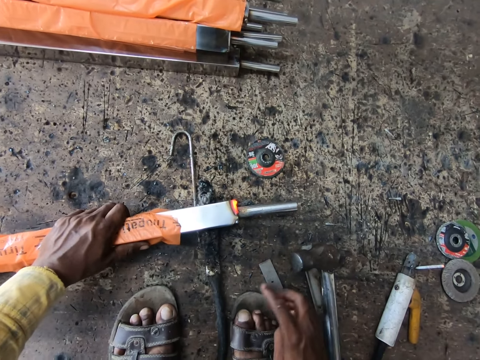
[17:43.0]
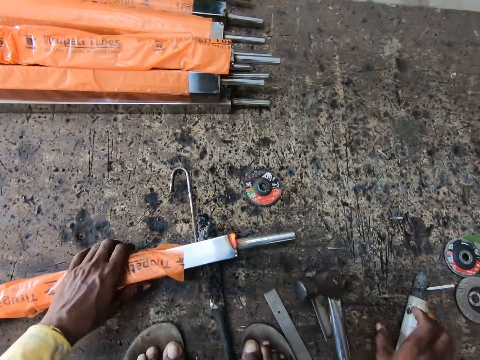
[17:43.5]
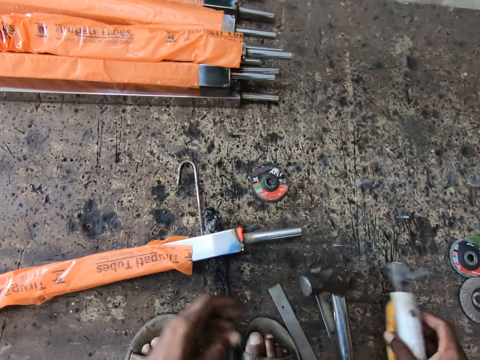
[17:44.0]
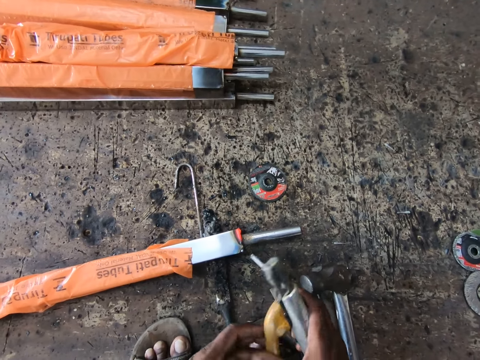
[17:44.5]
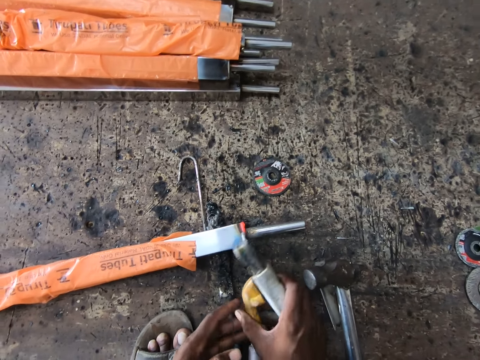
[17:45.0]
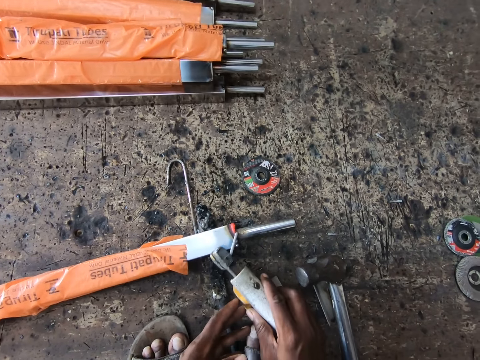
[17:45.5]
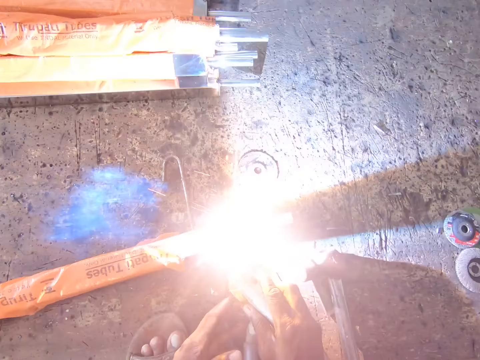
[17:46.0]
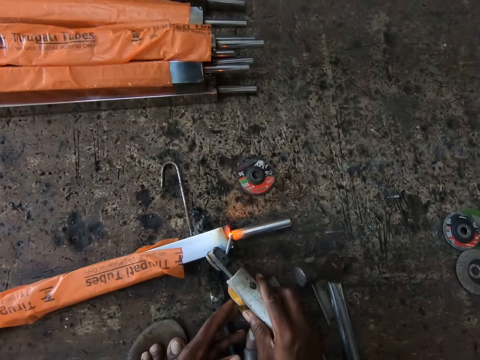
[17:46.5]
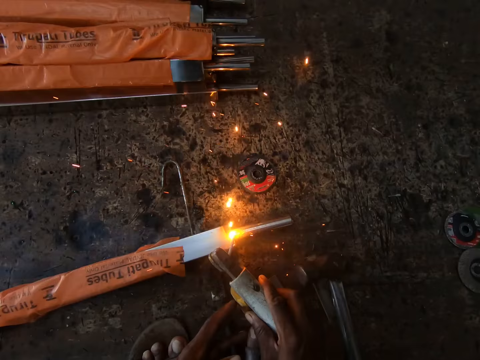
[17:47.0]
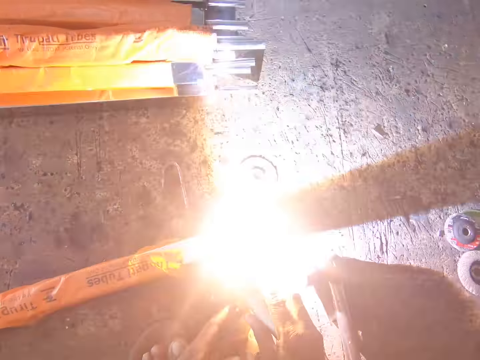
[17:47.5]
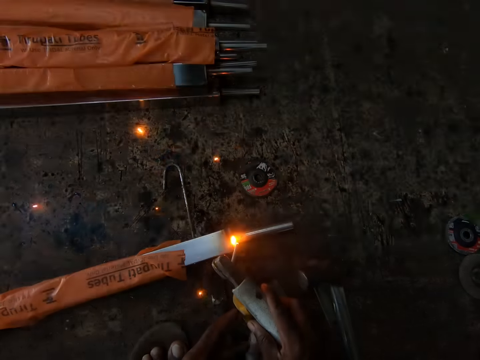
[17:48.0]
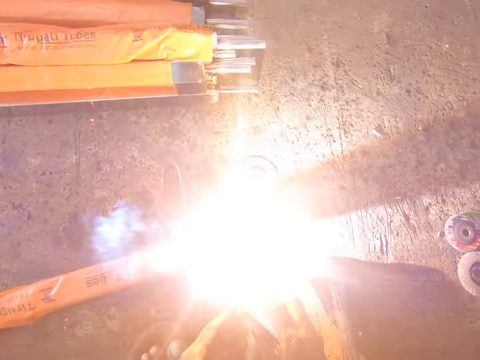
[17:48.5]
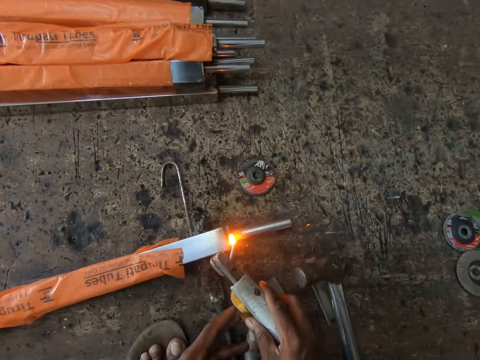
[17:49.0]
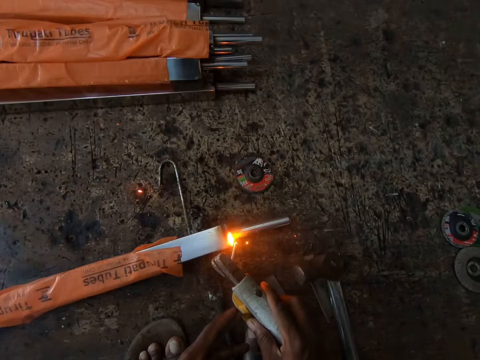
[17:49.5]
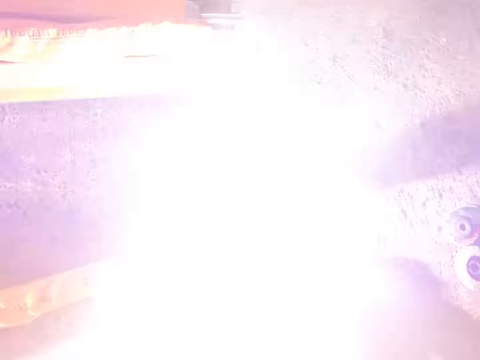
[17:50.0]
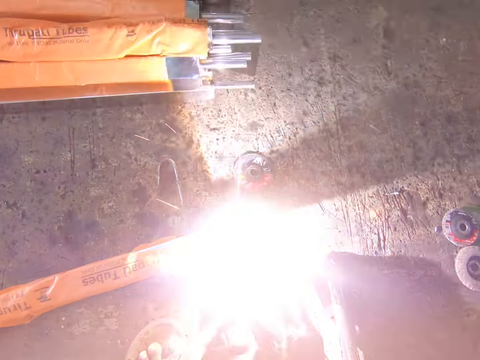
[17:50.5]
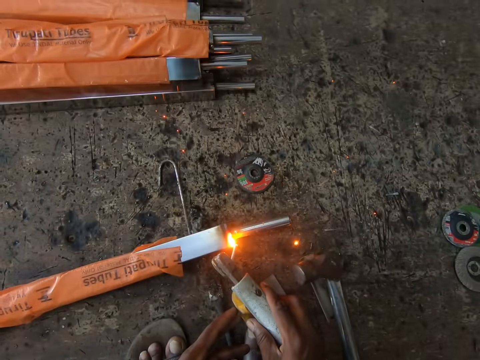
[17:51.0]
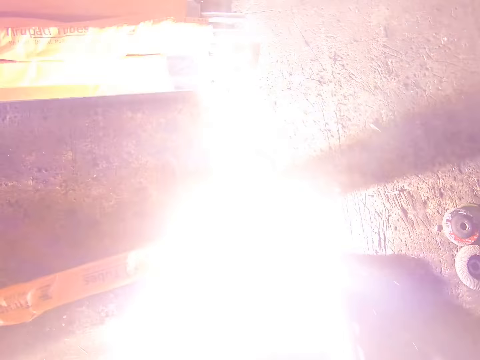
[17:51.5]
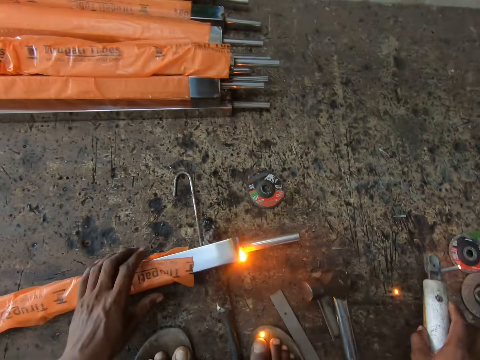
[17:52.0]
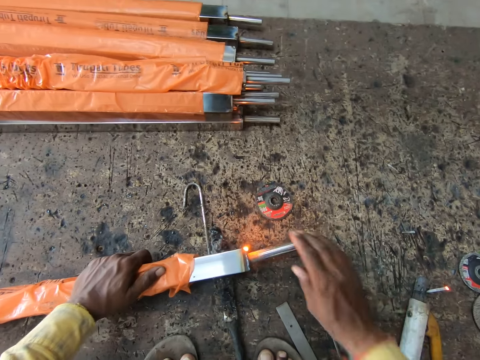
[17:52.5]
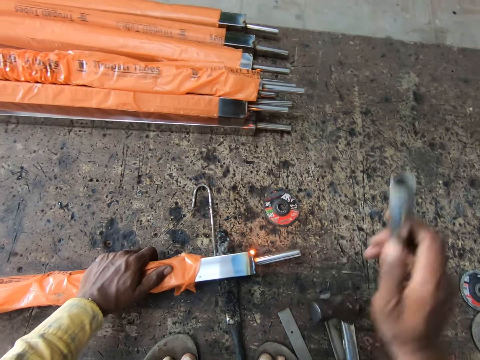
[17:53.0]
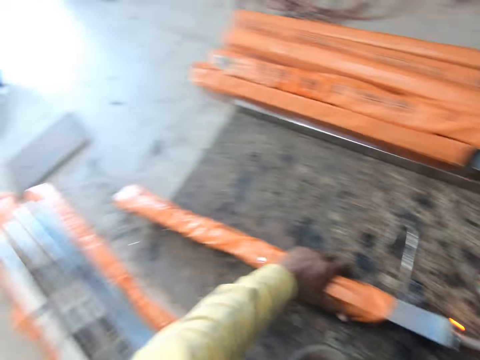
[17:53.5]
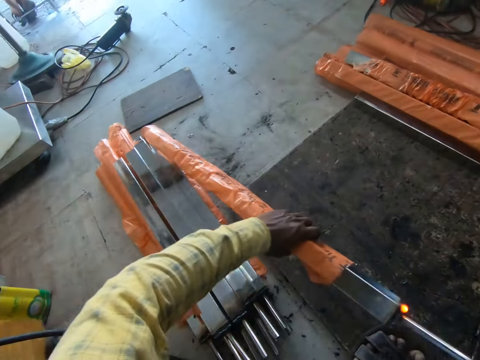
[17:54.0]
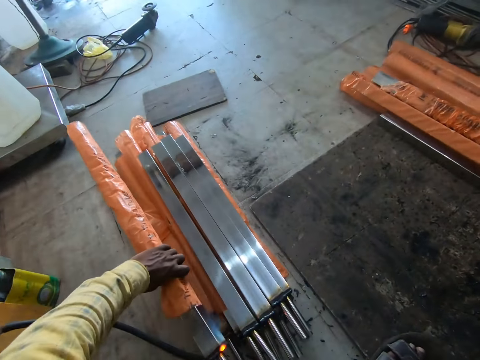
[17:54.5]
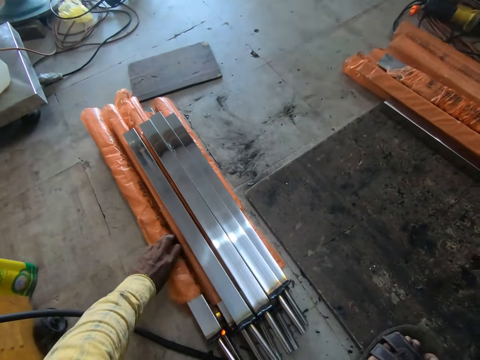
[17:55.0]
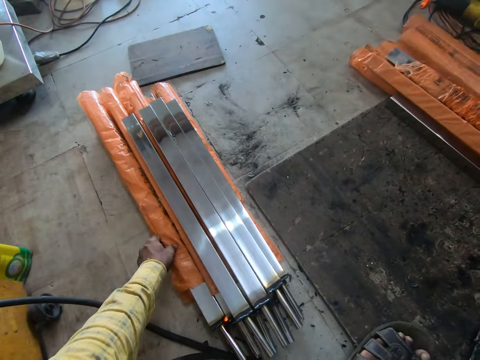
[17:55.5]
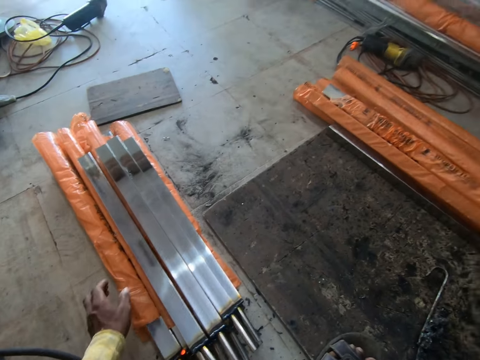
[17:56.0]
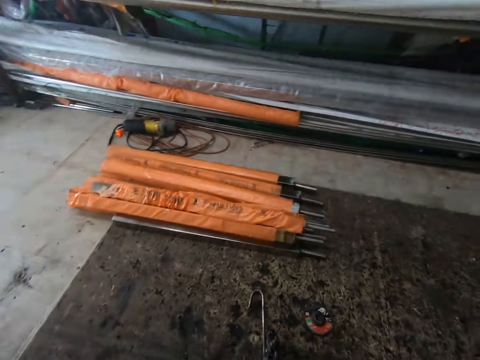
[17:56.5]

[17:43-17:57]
The camera wearer places the metal on the ground. They move a finger, pick up the machine or electrode holder, and weld the metal. They place the electrode holder on the ground. They turn the metal, remove a metal, and hit the metal. They place the metal to other metals.

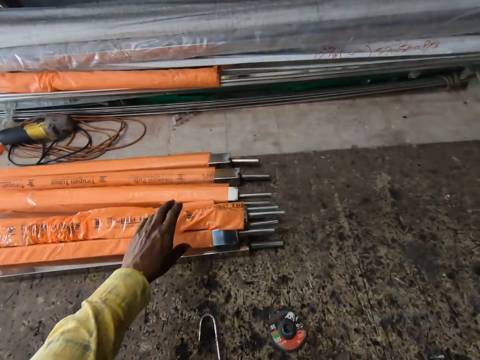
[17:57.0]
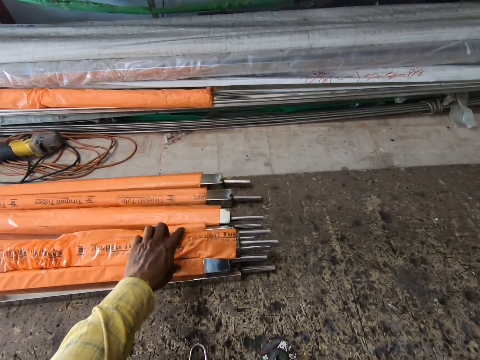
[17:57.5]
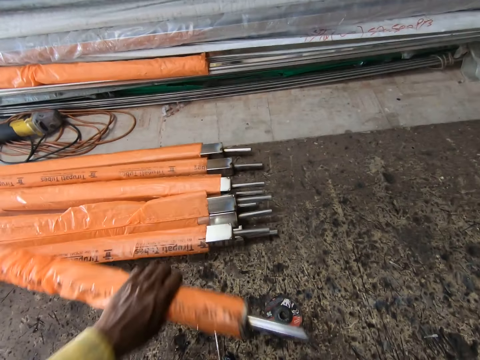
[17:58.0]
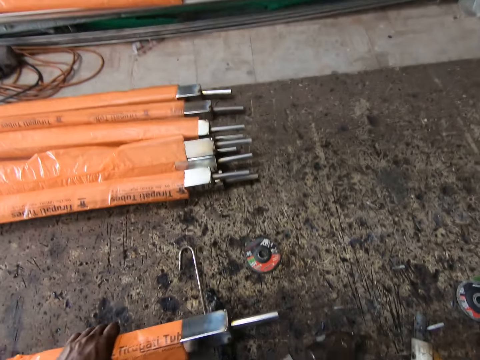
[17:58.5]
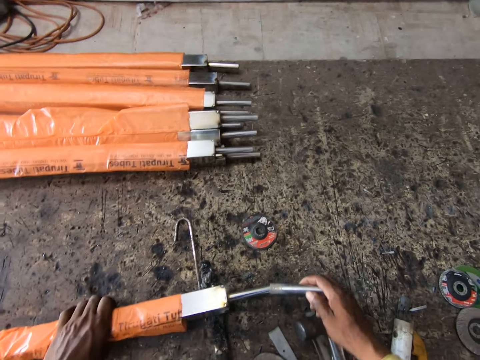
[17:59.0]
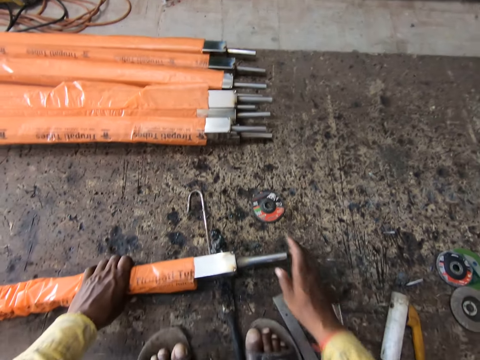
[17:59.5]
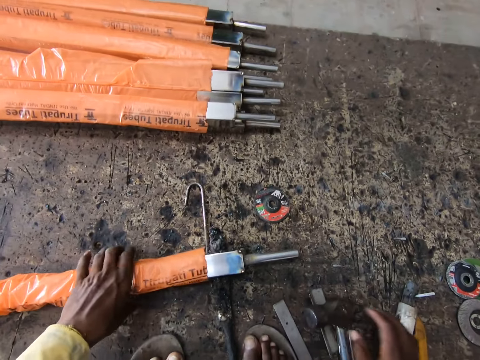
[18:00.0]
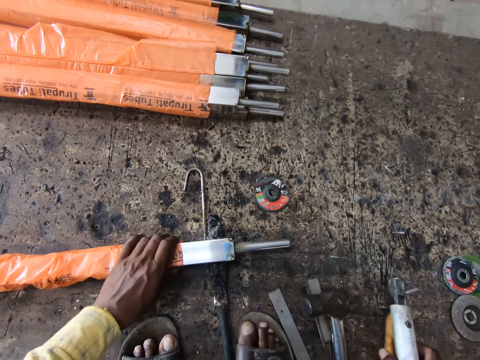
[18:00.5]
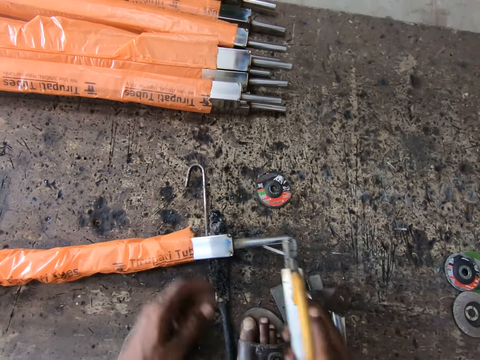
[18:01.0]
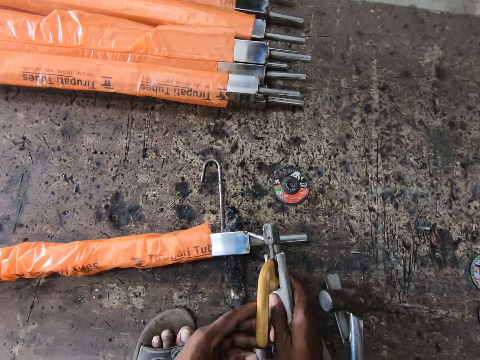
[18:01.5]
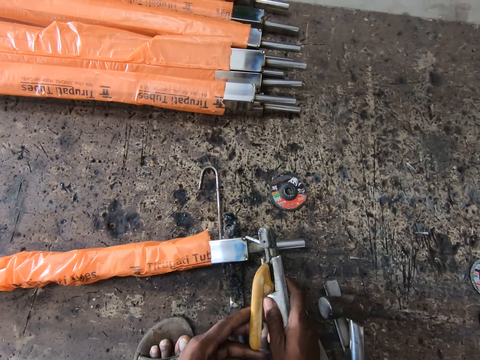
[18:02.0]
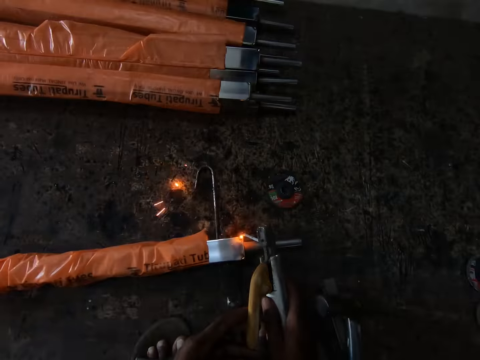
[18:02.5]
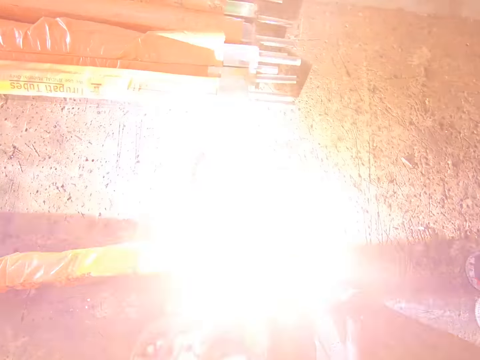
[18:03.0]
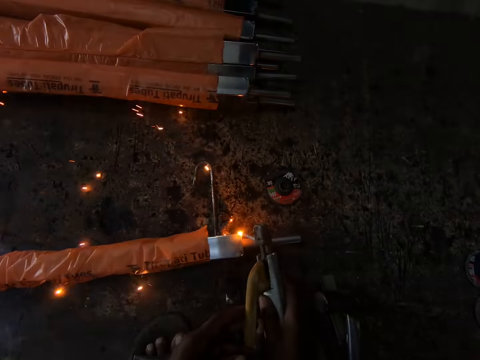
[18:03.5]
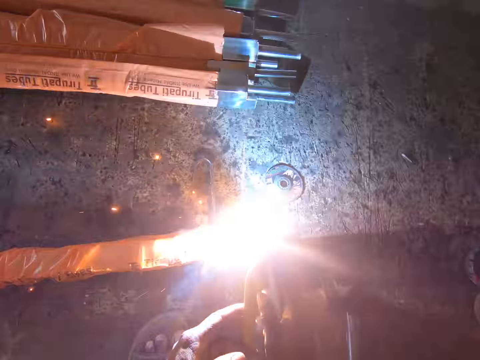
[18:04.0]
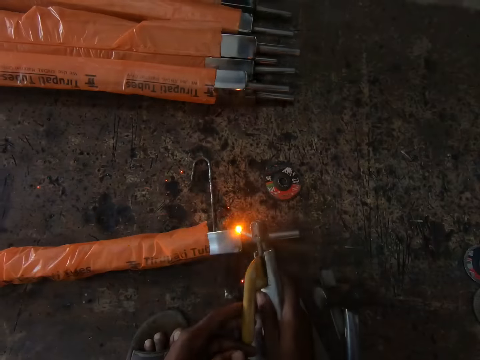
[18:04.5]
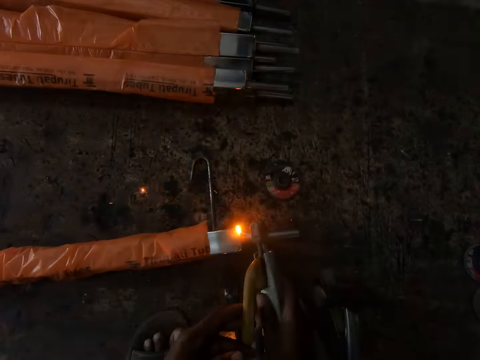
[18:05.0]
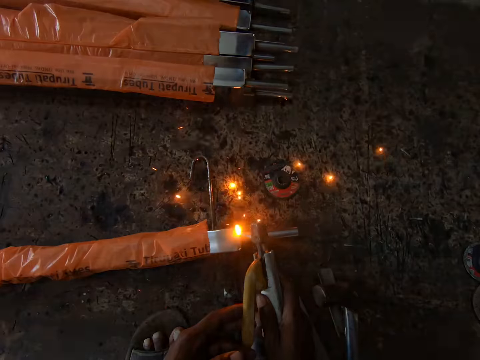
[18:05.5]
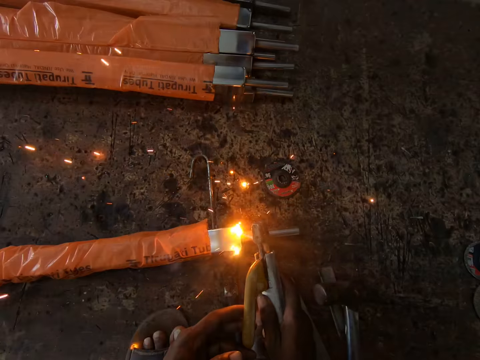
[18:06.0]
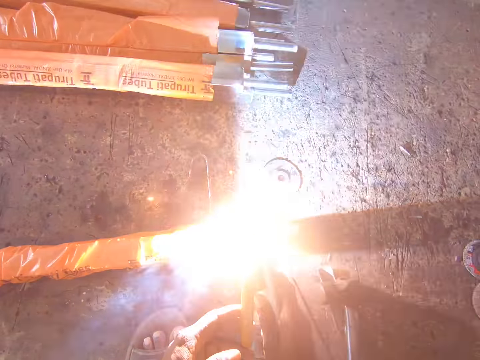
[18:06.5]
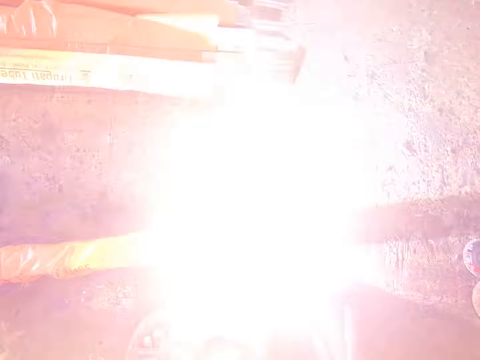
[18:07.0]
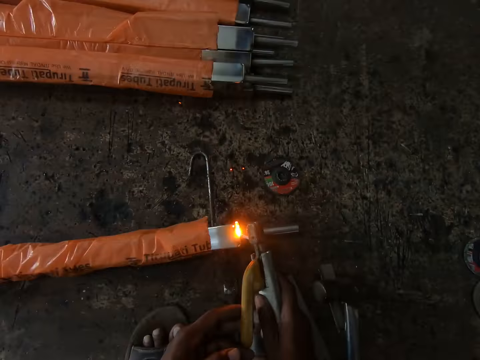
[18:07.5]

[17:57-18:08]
The camera wearer picks up the metal. They drop the metal. They insert the metal into another metal. They pick up the electrode holder. They weld the metal.

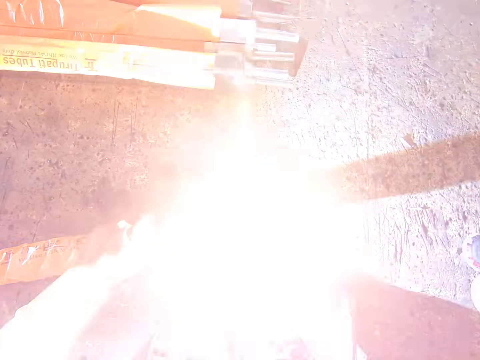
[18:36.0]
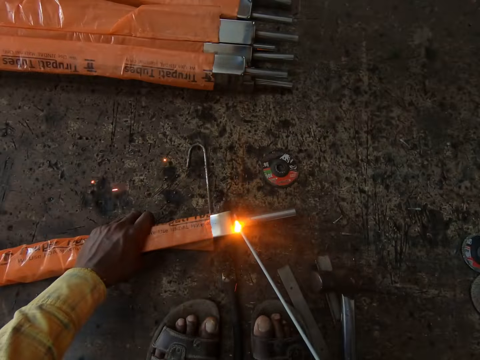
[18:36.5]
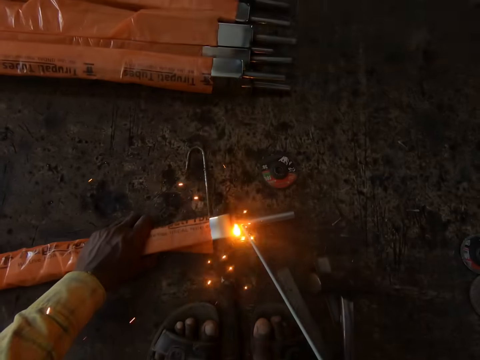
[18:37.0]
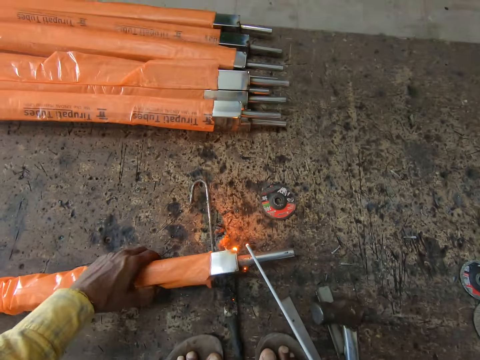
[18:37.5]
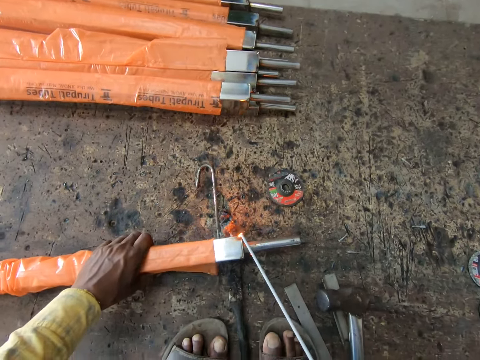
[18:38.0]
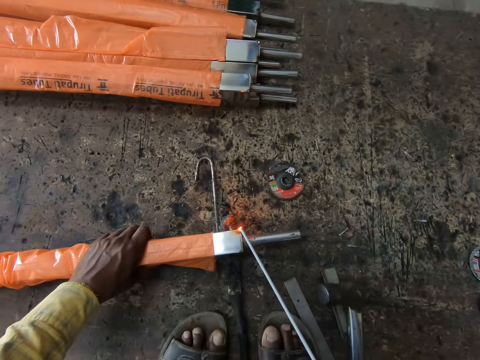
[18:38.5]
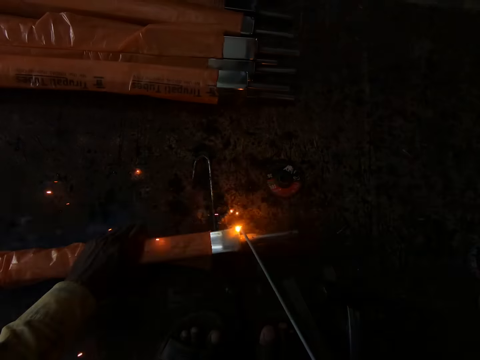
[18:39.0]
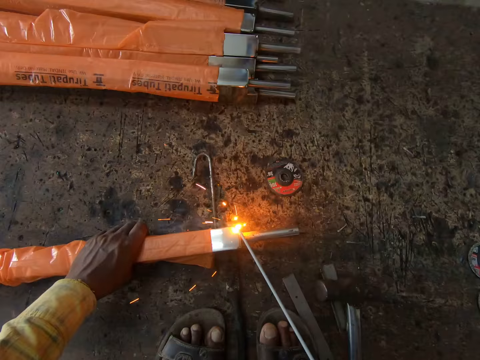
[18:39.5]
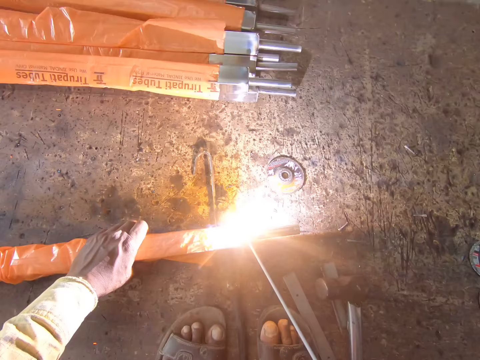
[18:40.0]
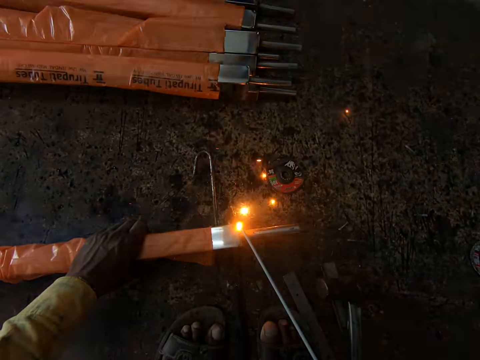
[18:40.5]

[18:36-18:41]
The camera wearer adjusts a welding rod on the floor. They weld the welding rod with a welder.
